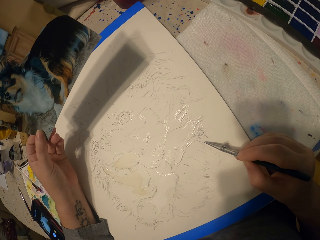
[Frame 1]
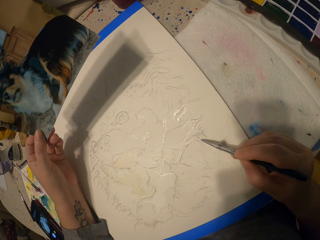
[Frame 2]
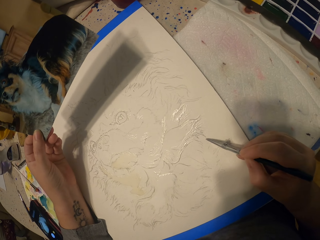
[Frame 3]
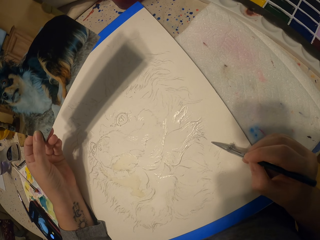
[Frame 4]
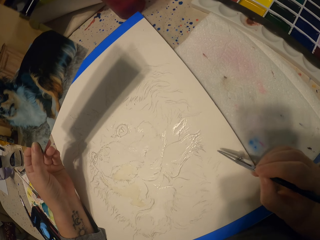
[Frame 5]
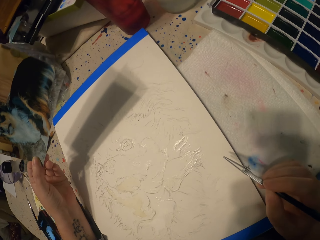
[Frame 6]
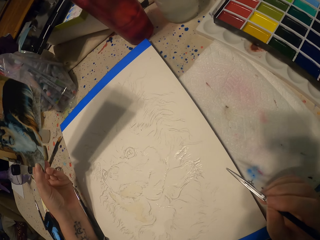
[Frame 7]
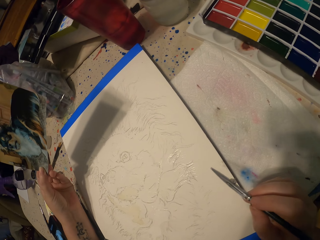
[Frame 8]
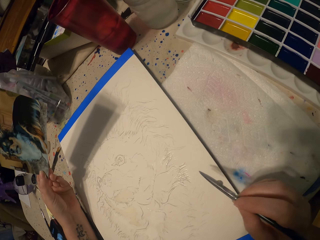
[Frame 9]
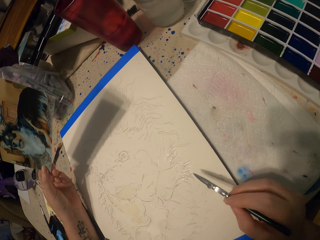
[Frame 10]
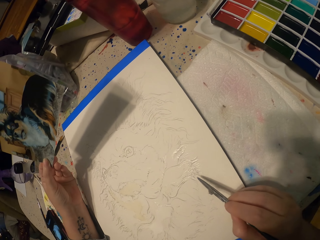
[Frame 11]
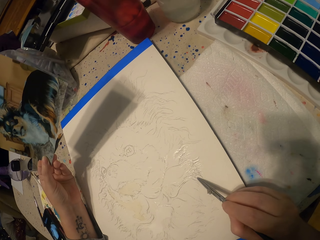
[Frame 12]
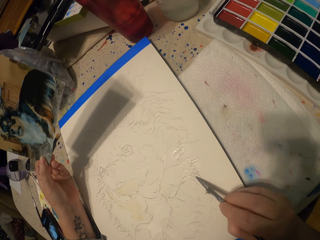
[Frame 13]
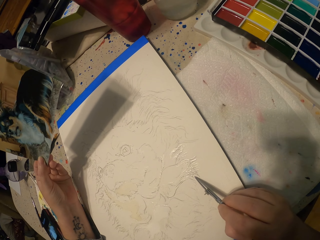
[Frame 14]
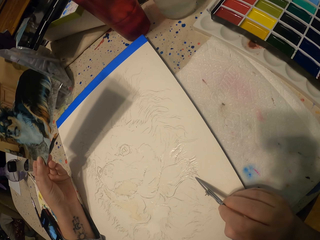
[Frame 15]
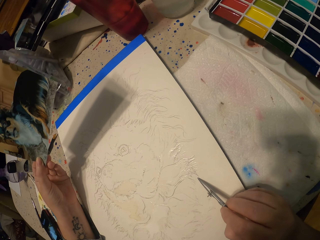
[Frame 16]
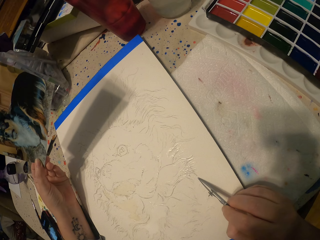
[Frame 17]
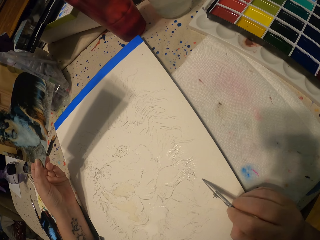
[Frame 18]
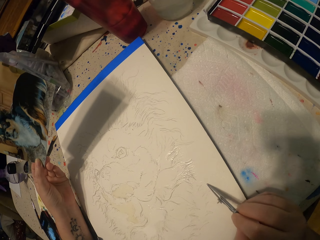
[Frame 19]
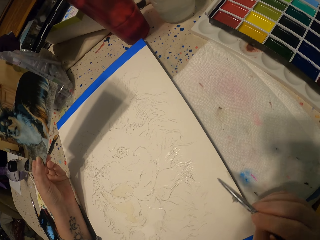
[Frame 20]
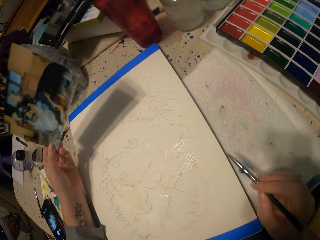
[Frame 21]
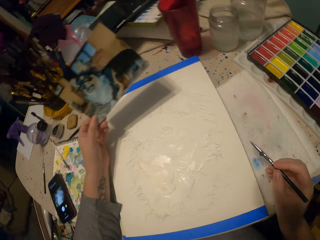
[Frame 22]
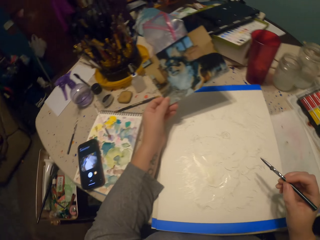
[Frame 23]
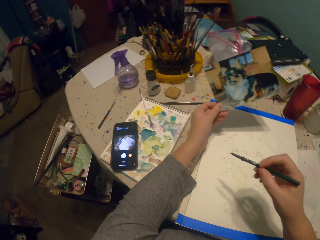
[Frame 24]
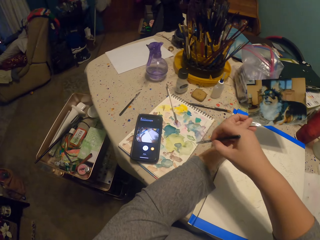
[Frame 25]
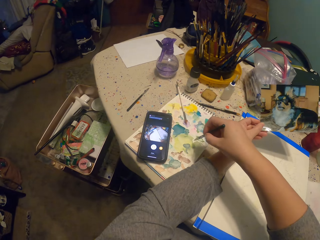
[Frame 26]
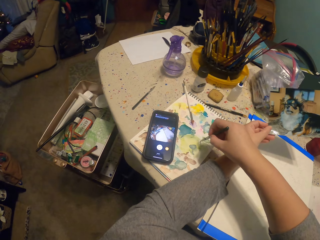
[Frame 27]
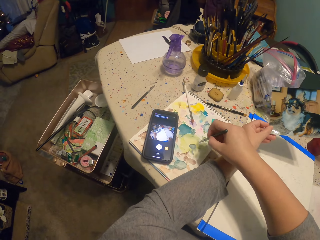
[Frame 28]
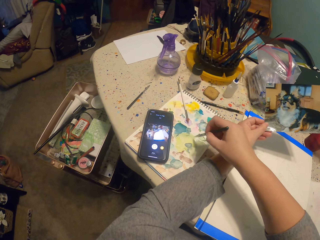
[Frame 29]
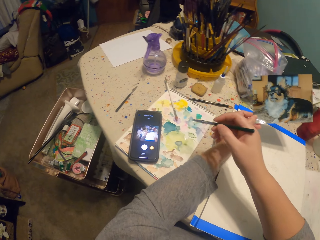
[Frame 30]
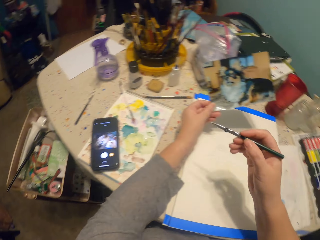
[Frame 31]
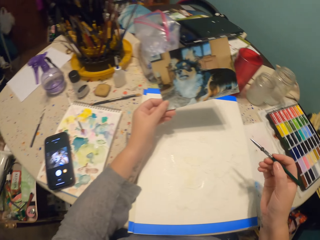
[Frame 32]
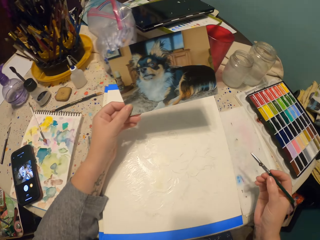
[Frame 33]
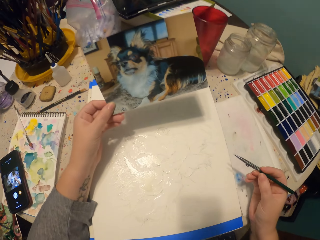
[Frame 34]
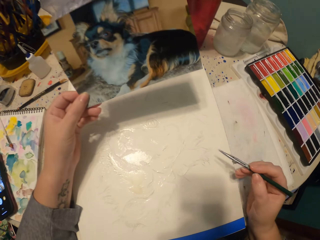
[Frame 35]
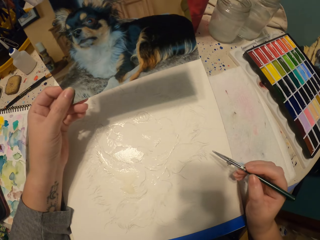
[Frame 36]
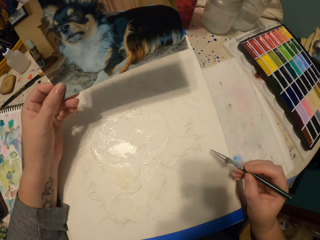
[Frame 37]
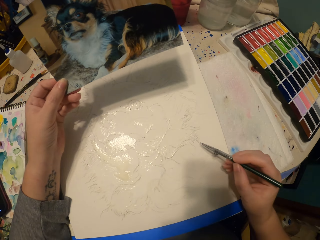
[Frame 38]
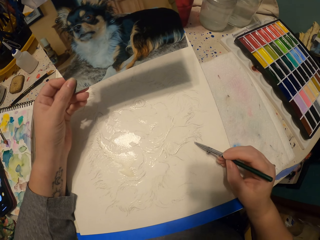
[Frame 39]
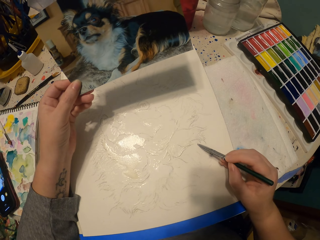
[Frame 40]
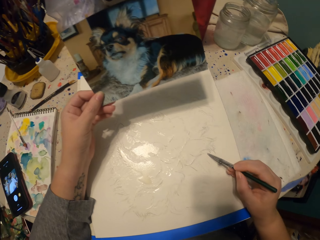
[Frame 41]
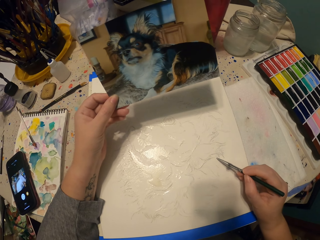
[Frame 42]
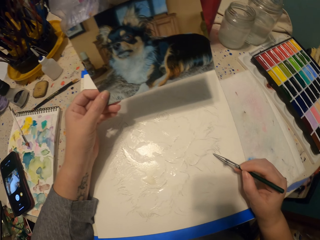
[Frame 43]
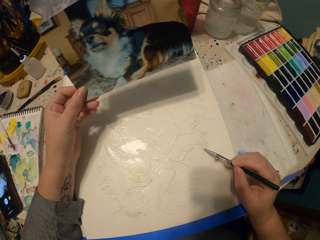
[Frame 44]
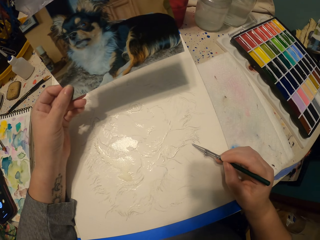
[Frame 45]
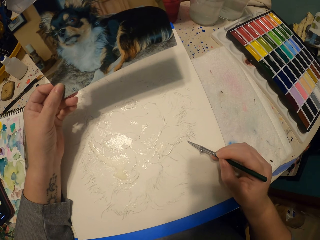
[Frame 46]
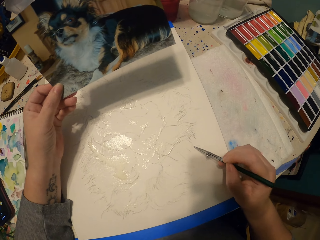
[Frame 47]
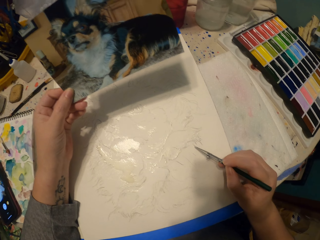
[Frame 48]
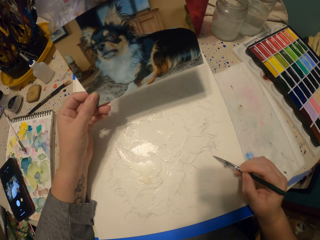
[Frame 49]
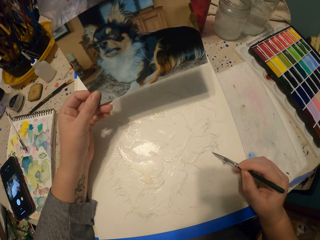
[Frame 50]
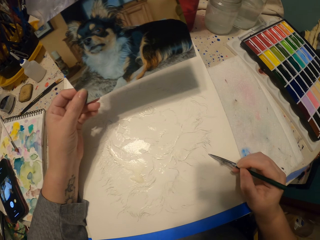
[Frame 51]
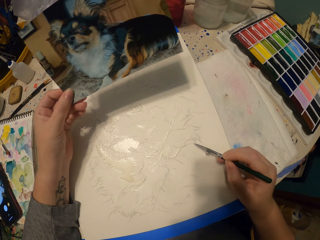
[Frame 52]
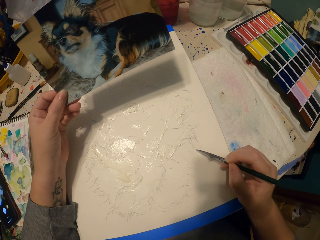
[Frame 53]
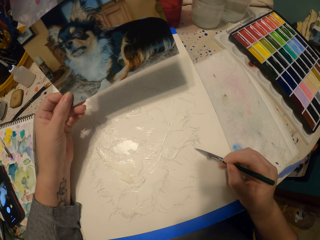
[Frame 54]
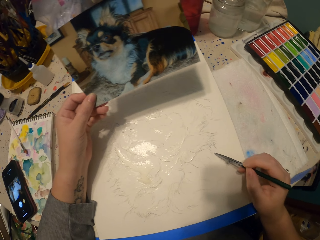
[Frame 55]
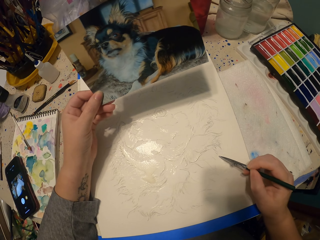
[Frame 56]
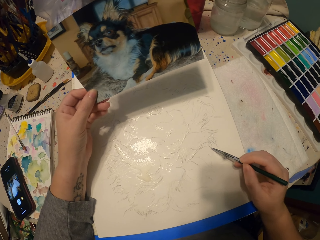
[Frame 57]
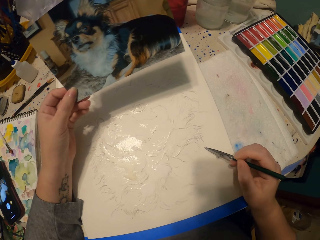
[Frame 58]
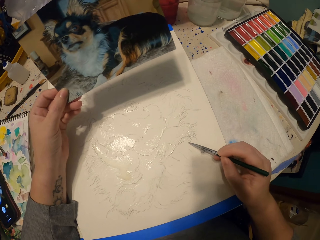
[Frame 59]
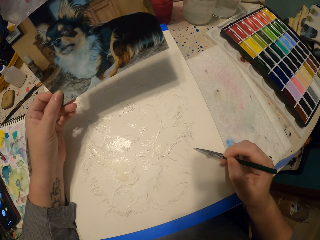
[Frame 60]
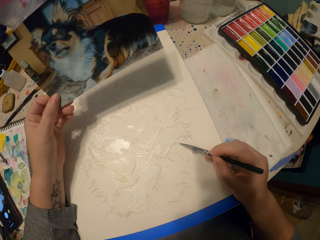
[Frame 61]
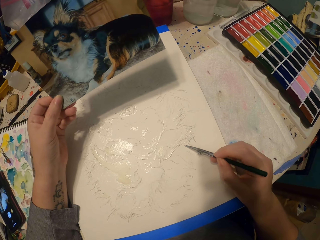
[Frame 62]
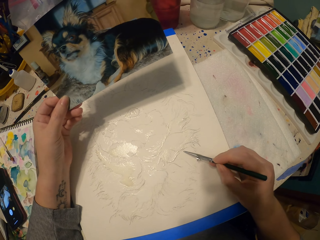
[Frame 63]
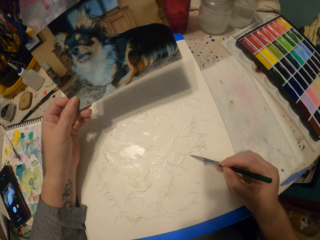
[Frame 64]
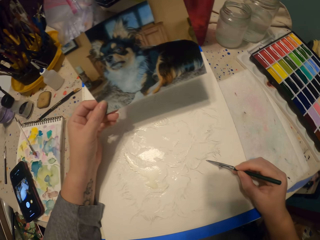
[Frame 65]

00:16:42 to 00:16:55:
The camera wearer moves the pencil away from a picture. They paint the picture. They dip the painting pencil in the ink. They paint the picture.

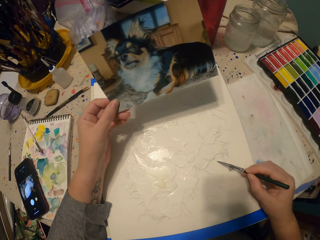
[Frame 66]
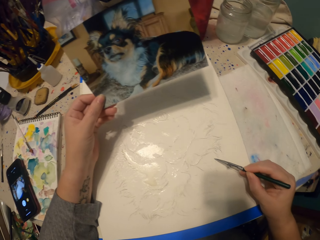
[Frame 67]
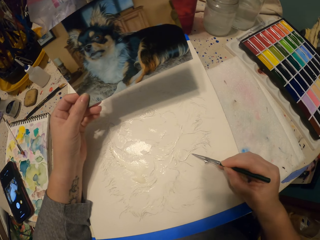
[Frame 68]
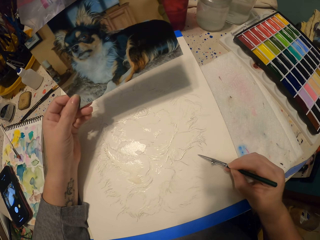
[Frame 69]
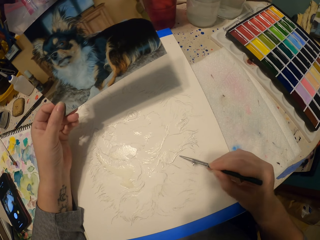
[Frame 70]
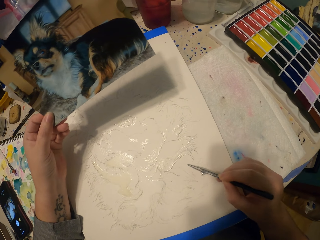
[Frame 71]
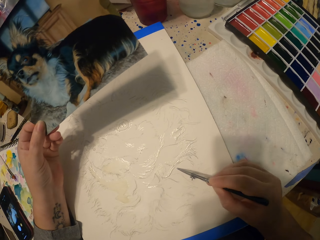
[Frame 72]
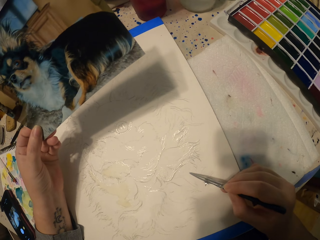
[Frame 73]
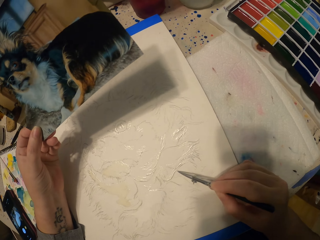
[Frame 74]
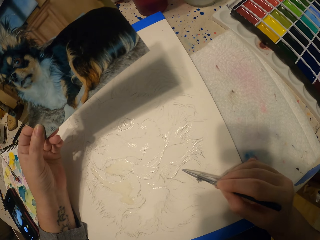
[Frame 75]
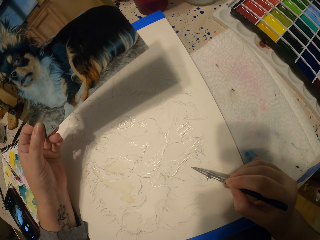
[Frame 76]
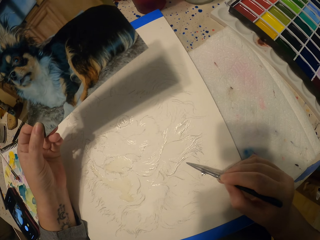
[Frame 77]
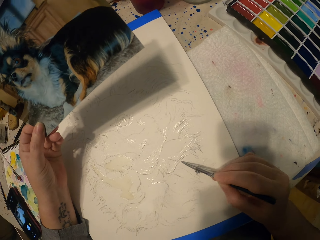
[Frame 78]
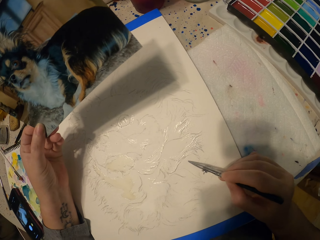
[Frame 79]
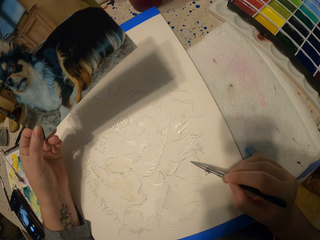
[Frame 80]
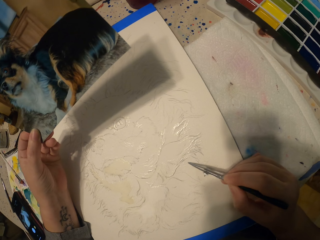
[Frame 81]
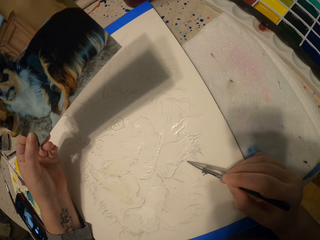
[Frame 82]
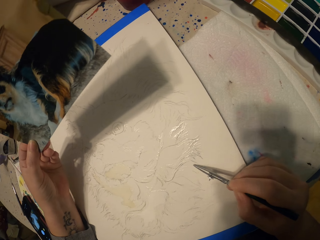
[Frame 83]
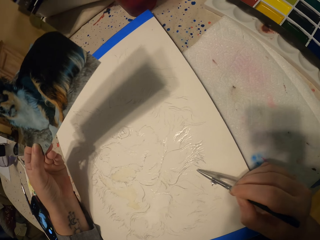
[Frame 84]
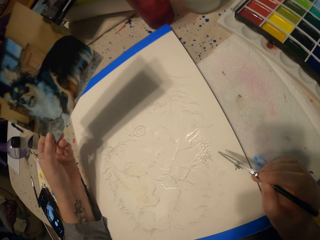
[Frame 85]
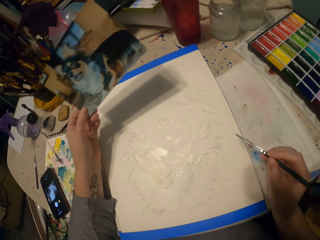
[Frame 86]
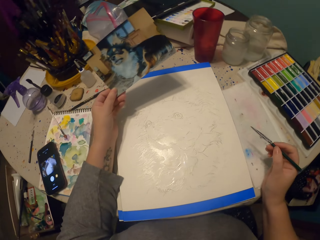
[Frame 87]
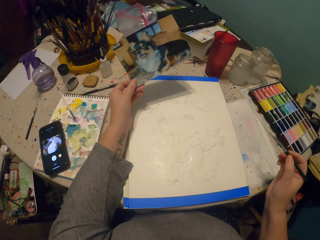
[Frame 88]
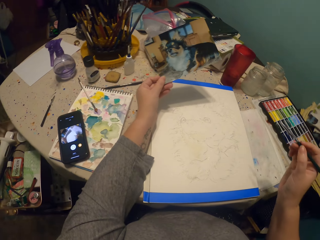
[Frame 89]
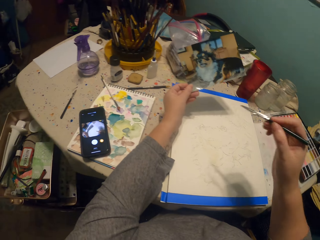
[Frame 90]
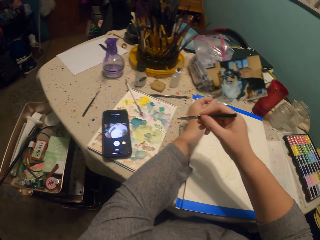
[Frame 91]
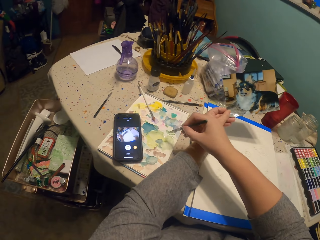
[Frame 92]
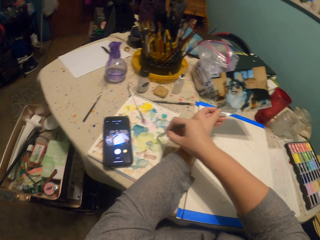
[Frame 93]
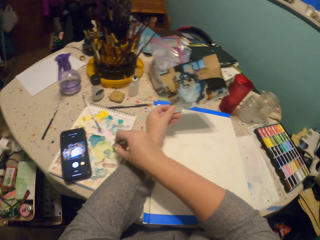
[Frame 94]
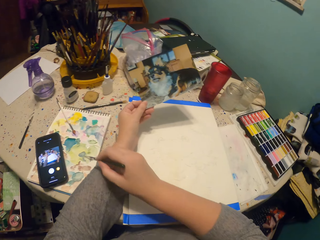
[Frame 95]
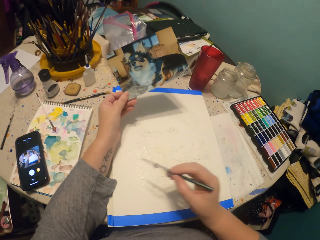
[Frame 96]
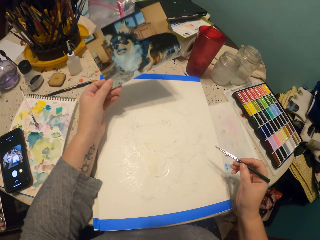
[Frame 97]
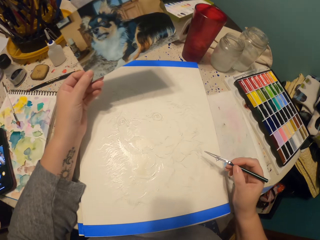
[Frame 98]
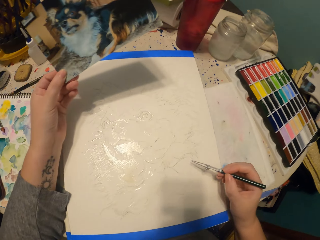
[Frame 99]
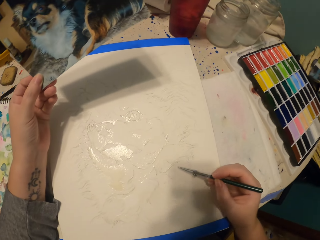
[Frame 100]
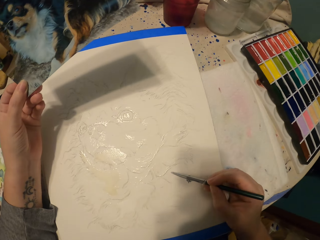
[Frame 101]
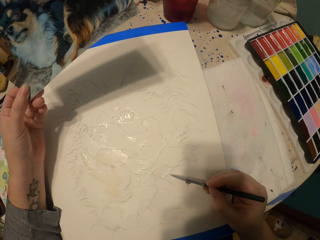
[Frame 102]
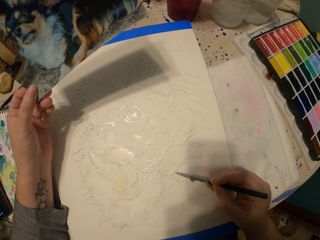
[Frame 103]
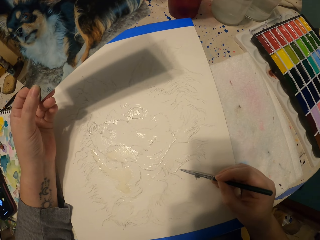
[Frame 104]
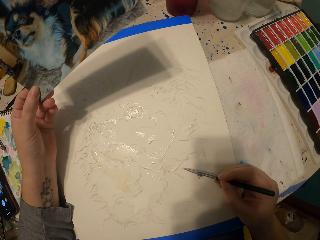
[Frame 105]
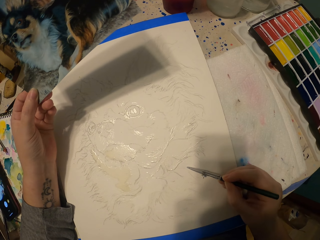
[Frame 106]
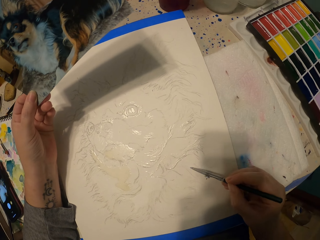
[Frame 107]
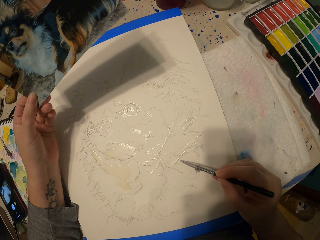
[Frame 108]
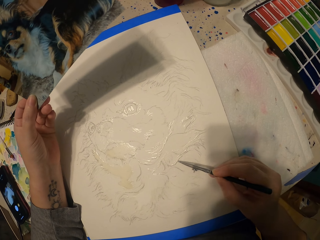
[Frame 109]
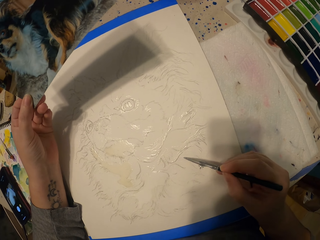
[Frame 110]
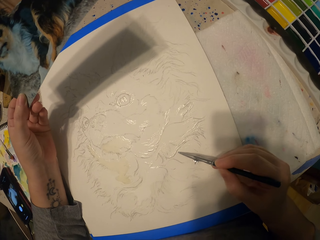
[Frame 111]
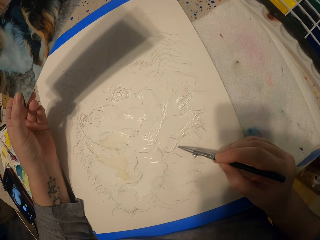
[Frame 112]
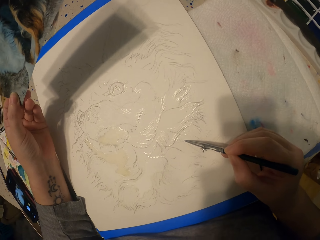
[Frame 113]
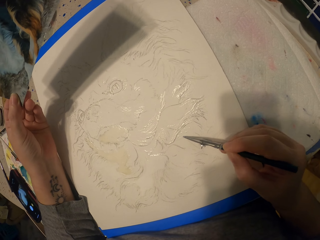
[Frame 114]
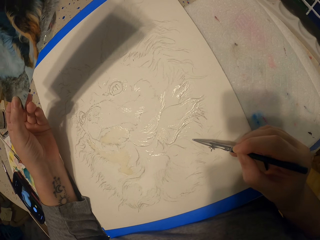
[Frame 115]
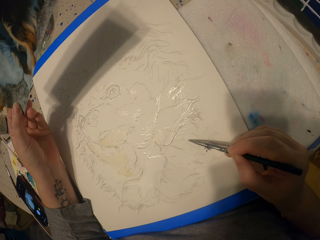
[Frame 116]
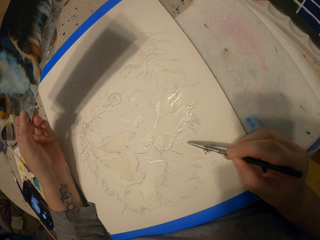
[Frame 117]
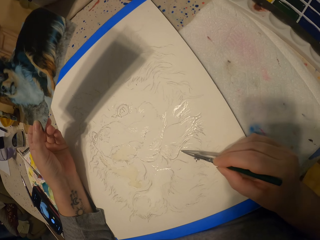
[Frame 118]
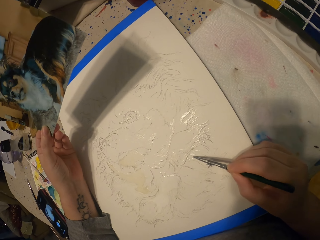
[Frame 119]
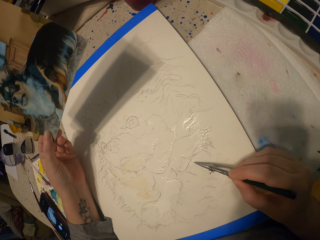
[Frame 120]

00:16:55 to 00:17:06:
The camera wearer dips the painting pencil in the ink. They paint a picture.
